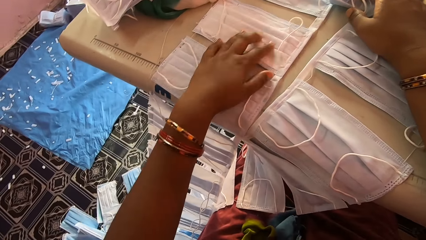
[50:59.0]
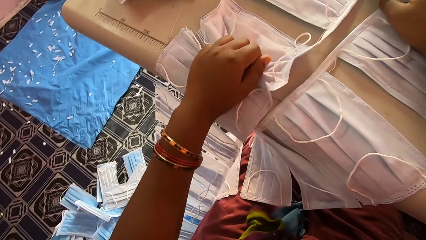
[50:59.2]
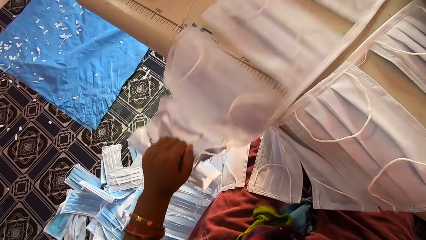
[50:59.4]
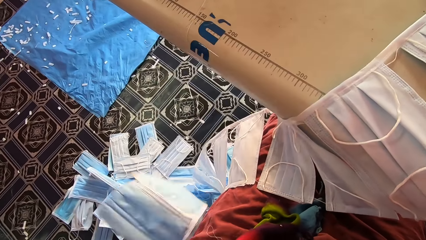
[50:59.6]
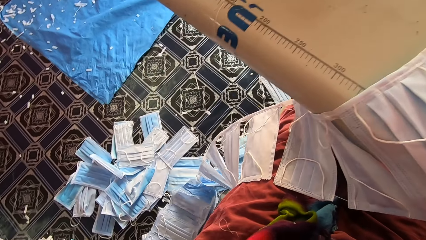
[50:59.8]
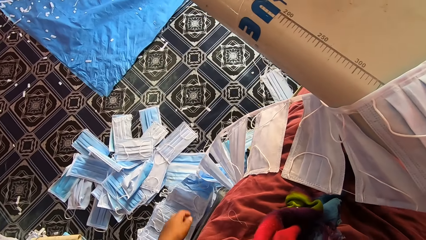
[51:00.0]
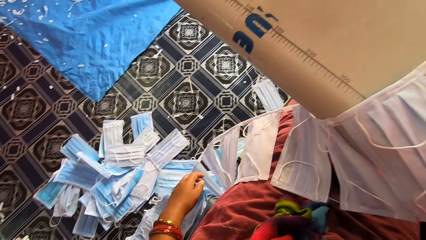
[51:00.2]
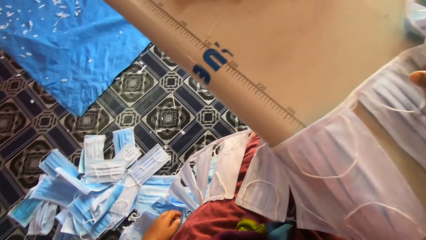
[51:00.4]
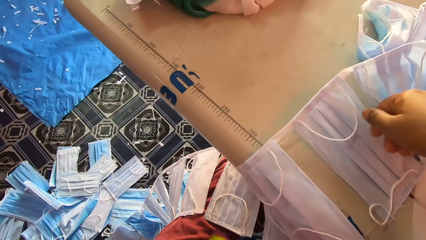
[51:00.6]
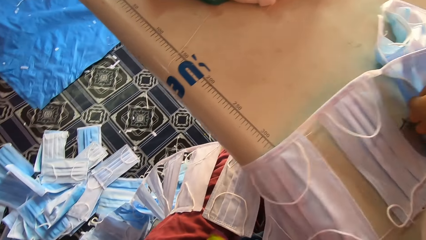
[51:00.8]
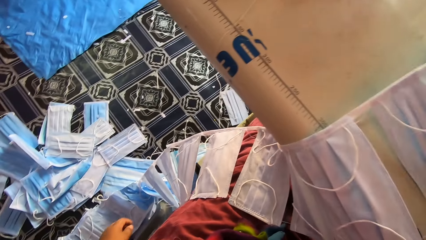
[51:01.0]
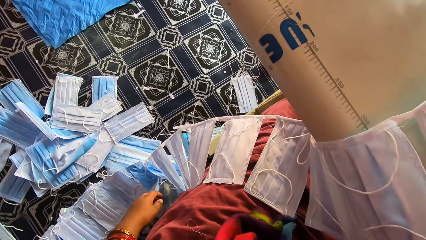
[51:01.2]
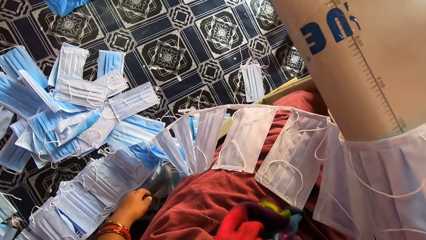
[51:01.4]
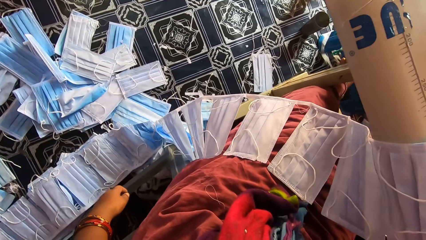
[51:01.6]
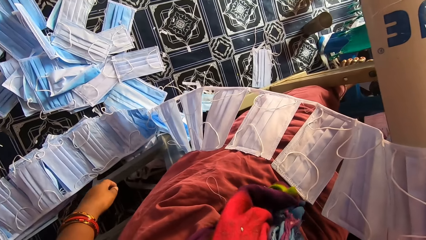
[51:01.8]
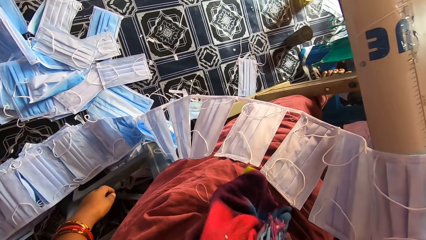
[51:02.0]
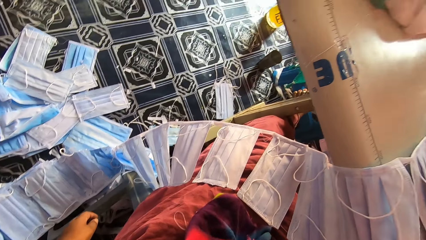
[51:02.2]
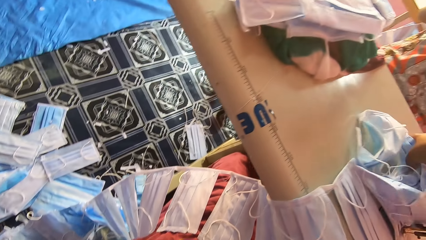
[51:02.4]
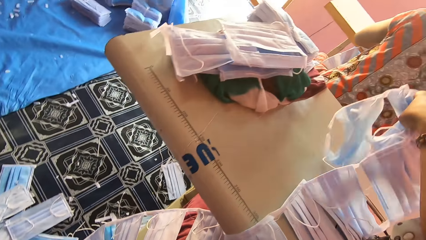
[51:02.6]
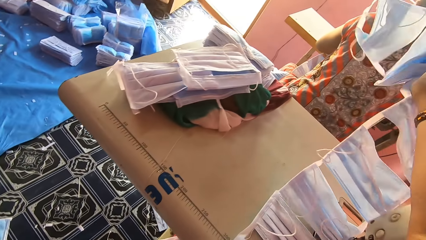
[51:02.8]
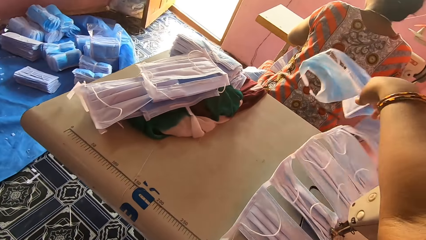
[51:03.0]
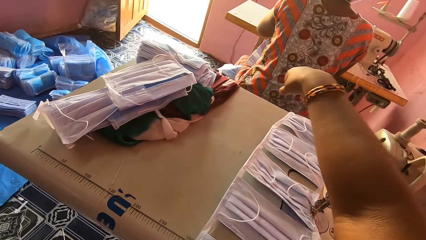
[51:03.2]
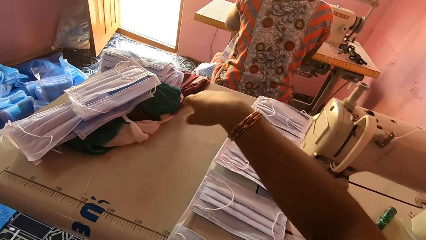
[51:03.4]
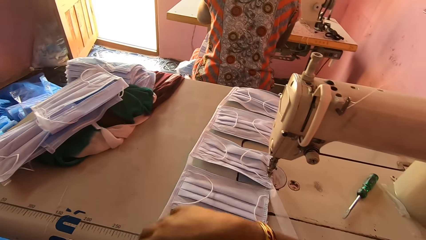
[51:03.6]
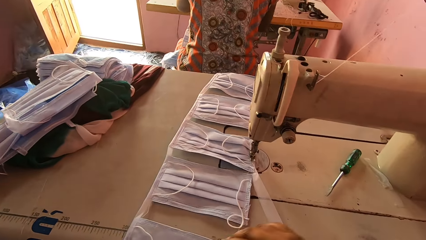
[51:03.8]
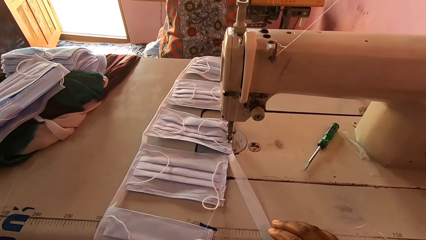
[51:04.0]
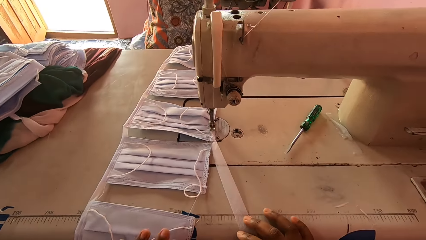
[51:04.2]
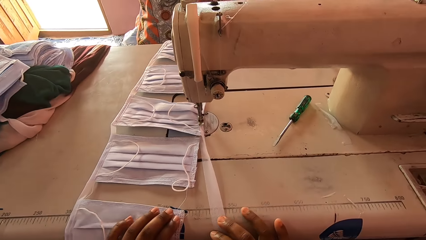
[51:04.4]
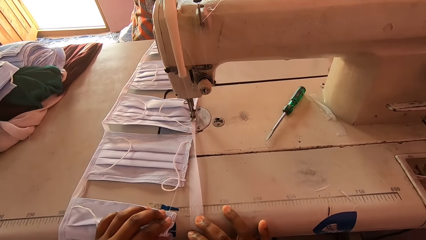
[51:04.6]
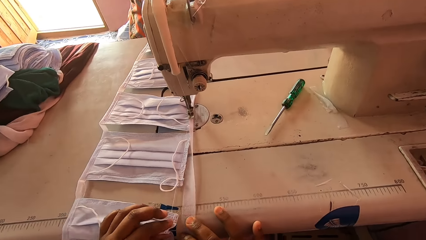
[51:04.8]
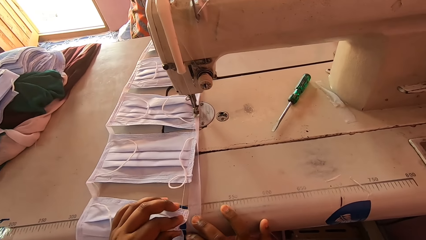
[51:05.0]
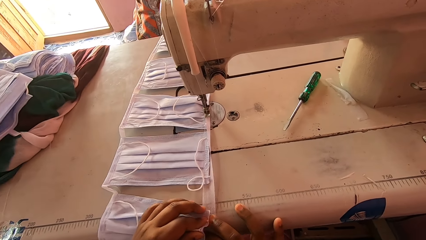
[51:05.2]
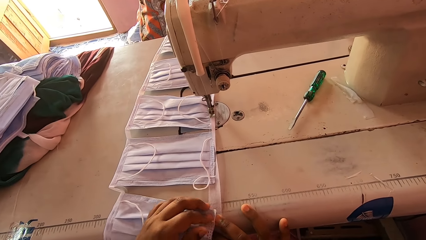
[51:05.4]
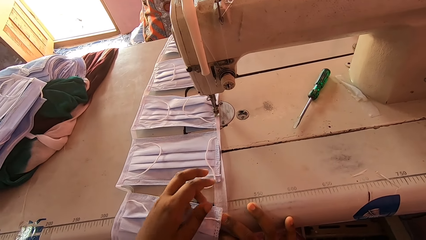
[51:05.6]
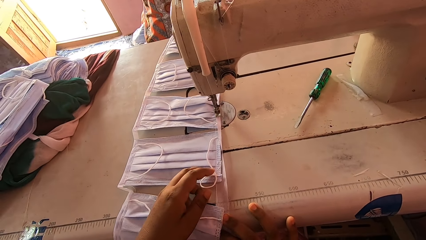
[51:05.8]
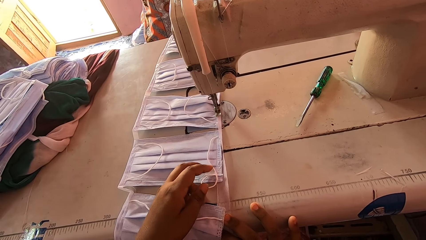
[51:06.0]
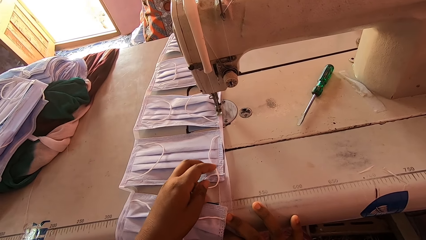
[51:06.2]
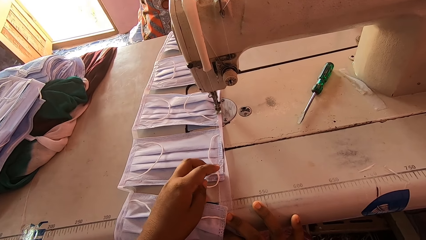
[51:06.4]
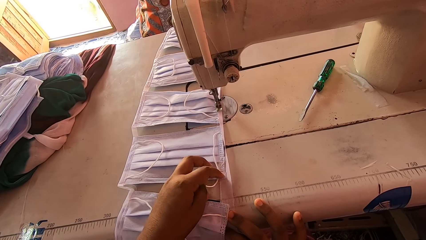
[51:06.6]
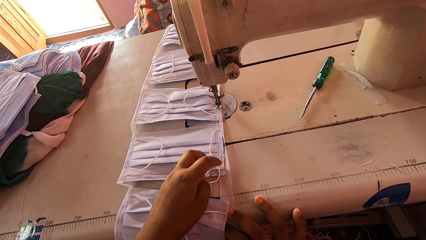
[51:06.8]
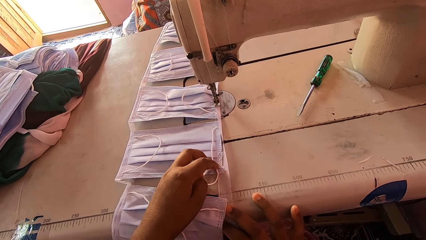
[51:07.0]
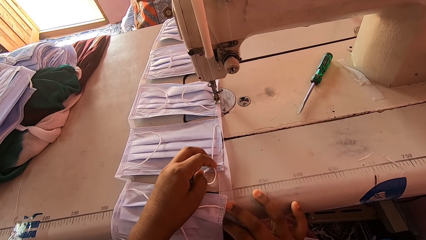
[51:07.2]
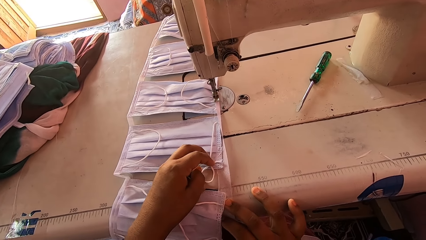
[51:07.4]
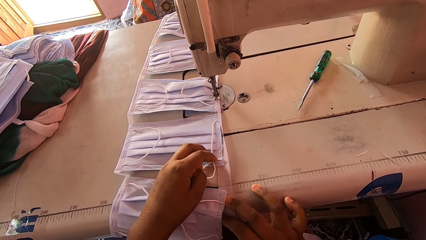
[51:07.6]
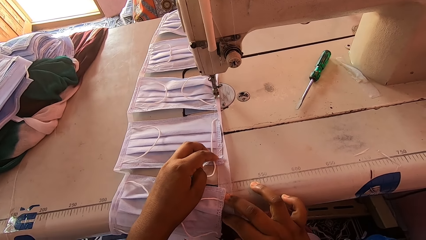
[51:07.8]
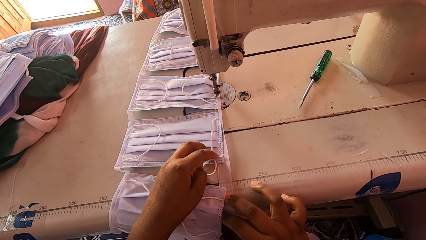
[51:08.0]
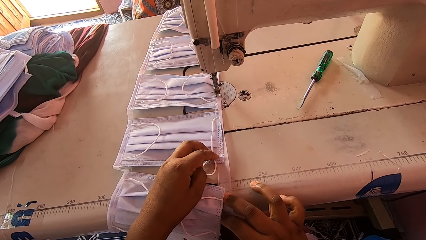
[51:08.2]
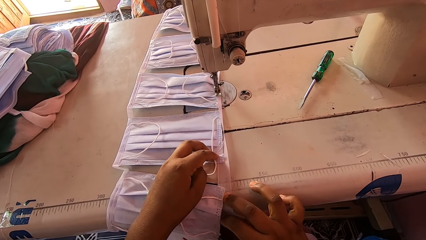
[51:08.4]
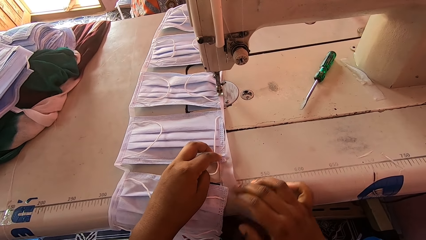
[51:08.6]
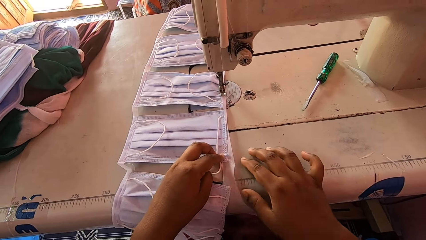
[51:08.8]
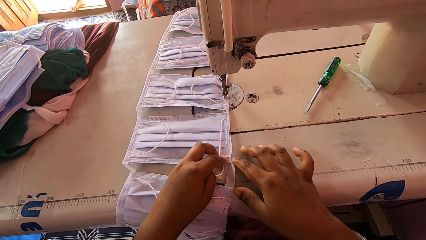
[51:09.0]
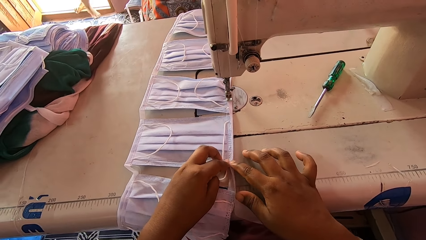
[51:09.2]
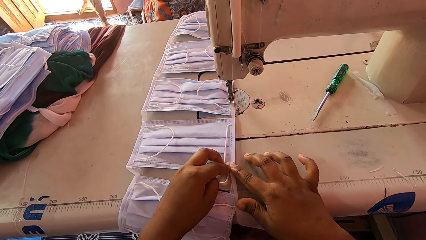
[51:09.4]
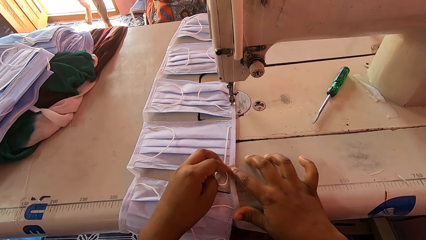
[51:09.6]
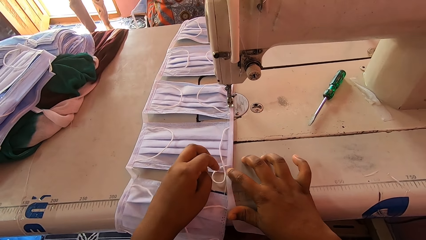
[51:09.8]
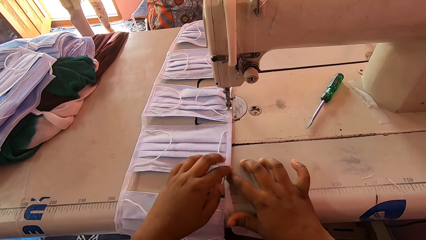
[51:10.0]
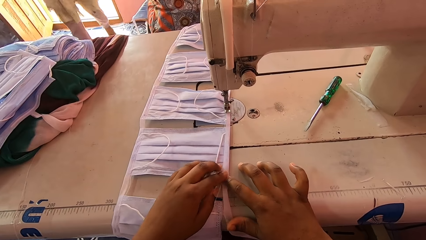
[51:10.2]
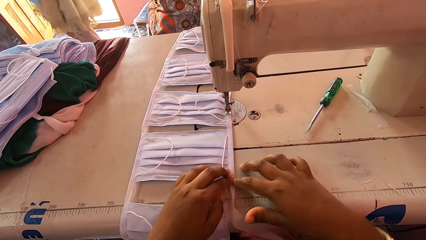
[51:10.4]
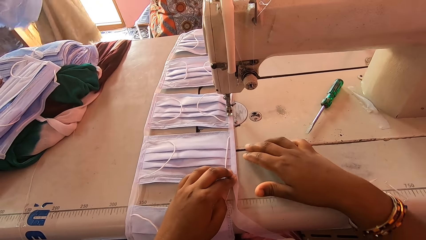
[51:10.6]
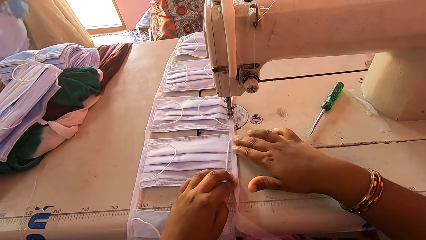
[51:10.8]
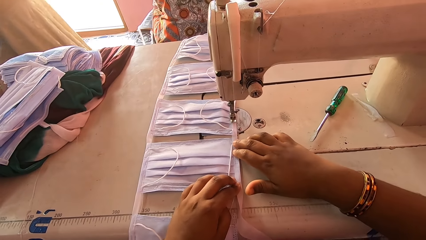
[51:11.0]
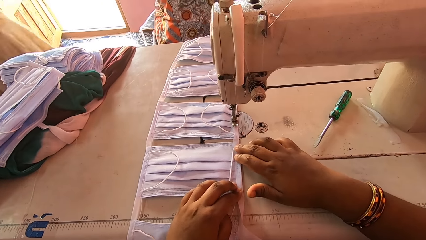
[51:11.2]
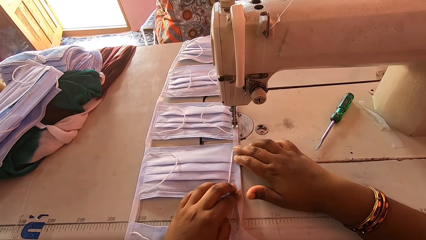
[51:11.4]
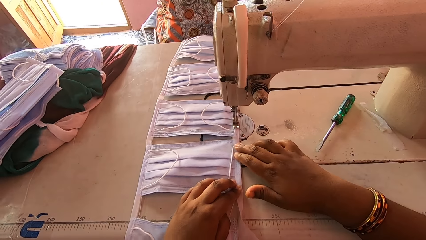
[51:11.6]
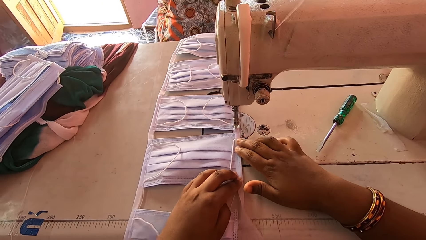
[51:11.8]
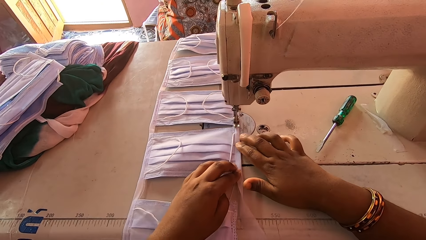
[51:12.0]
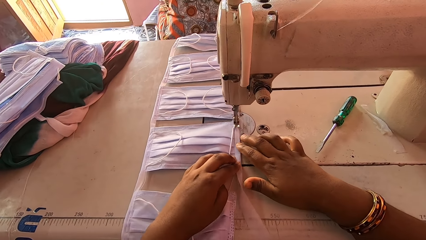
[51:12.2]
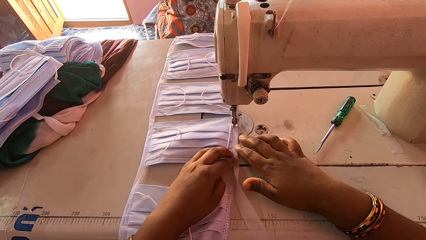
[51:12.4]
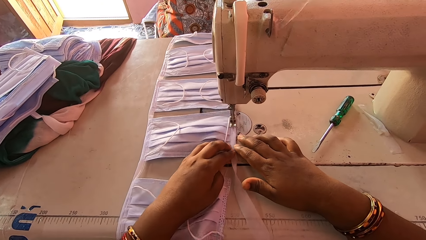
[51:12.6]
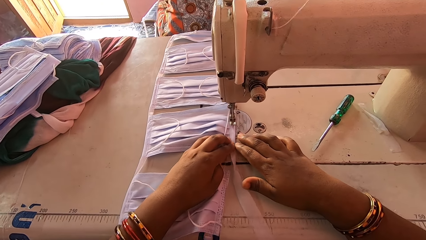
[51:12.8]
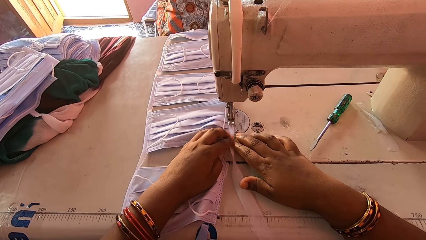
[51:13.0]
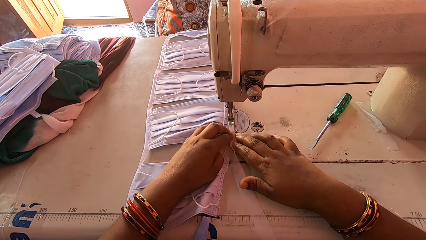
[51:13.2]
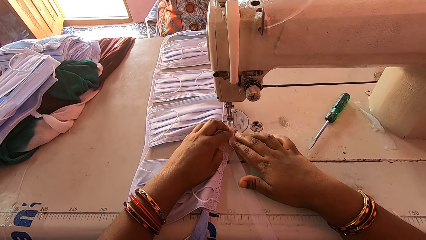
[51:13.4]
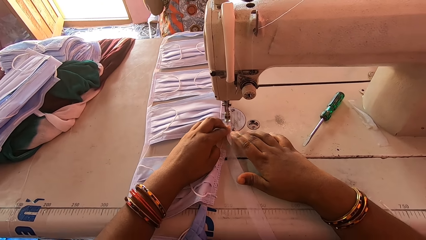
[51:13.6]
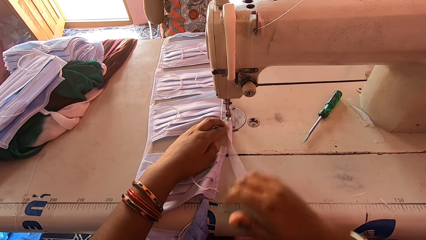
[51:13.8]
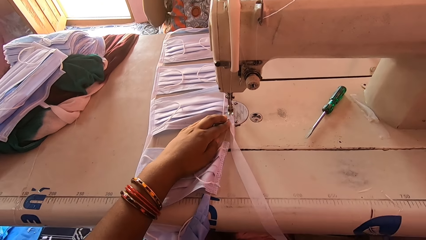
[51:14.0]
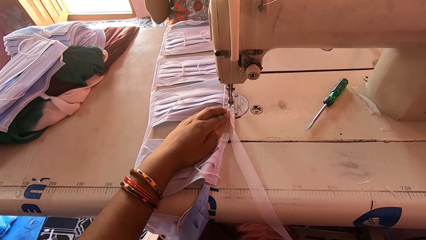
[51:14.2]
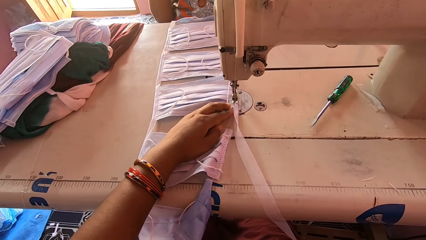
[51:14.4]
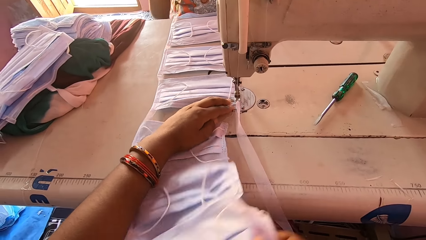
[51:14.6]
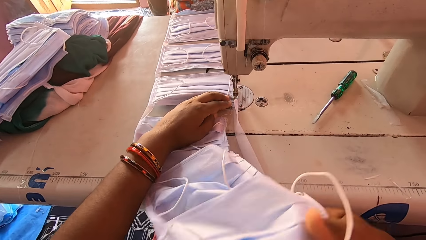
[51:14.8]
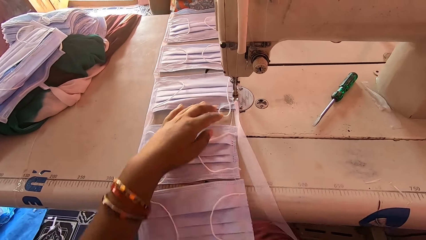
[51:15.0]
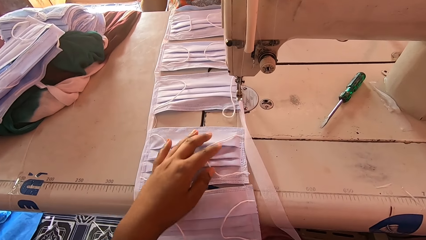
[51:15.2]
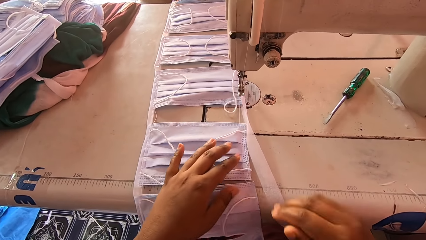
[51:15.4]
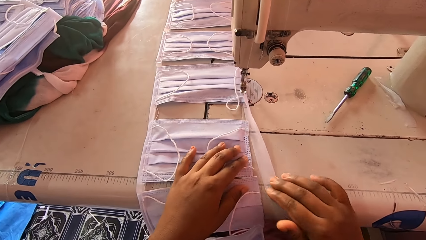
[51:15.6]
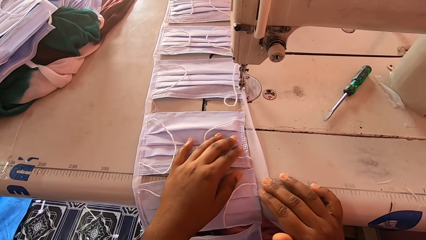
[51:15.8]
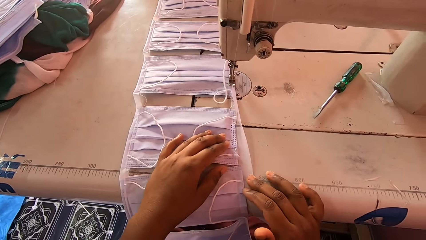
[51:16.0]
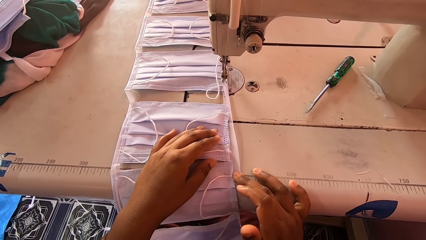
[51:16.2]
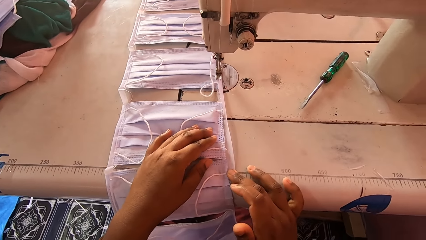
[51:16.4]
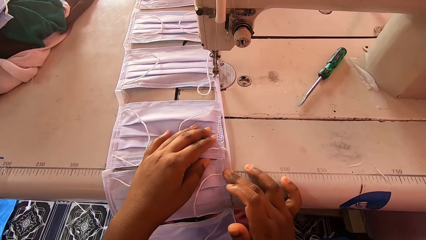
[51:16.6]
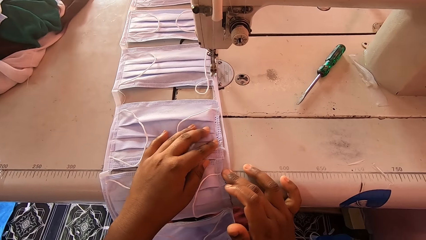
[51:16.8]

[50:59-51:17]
The camera wearer drops the masks on the floor. They look at the masks. They align the masks with the hem material. They fold the piece of cloth. They sew the masks with a sewing machine. They move the masks. They align the masks with the hem material.
